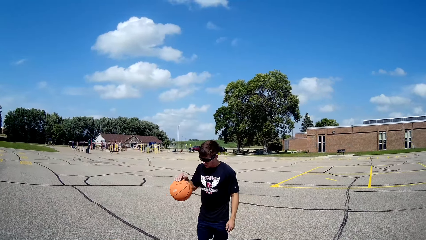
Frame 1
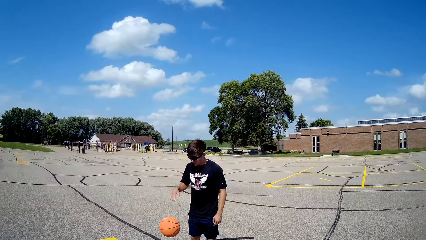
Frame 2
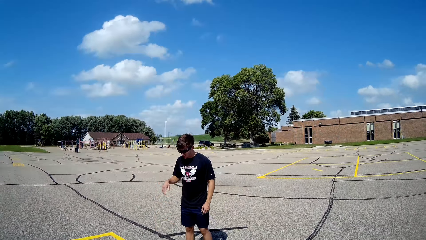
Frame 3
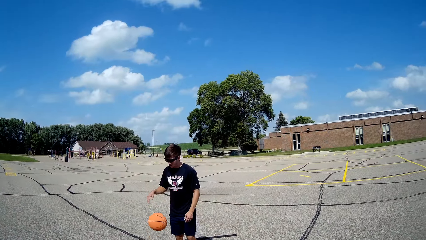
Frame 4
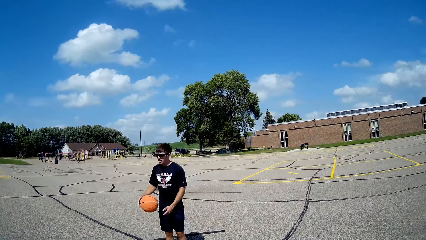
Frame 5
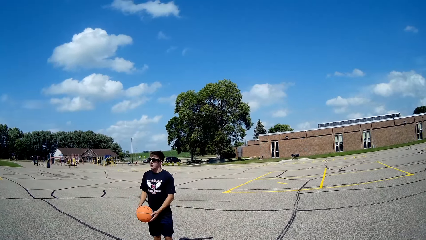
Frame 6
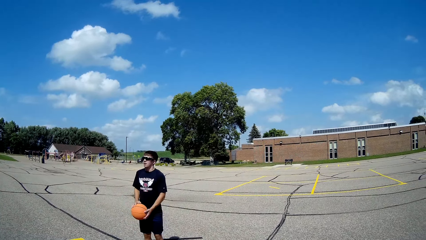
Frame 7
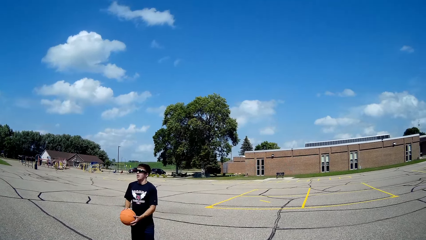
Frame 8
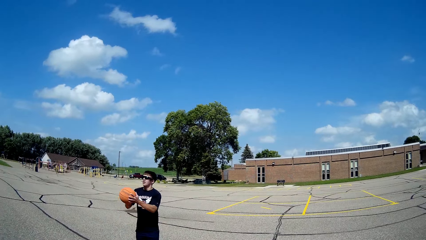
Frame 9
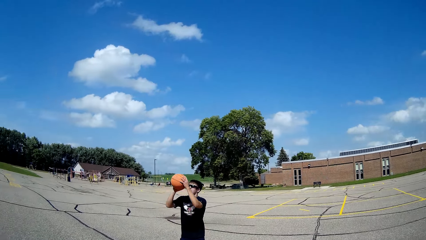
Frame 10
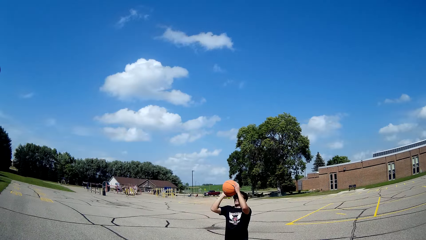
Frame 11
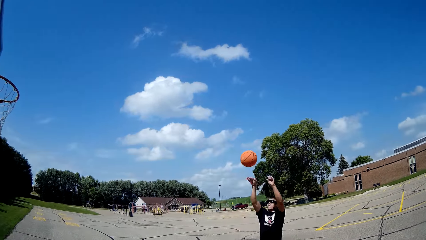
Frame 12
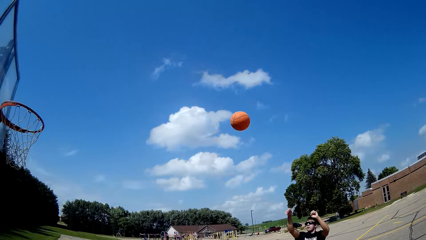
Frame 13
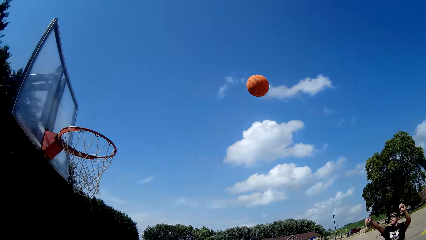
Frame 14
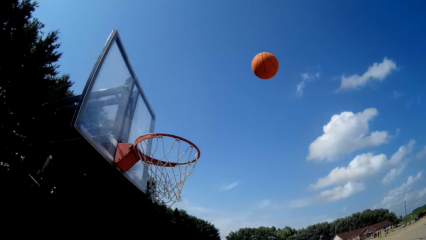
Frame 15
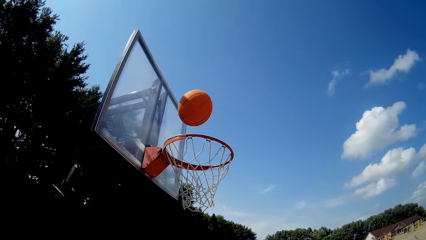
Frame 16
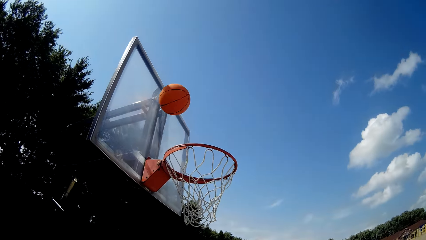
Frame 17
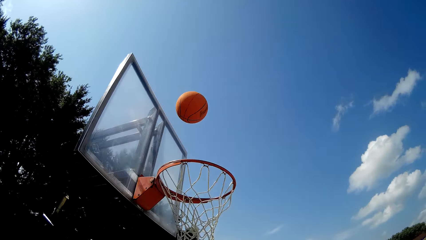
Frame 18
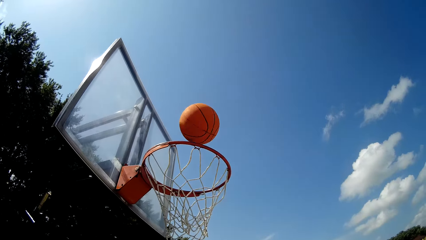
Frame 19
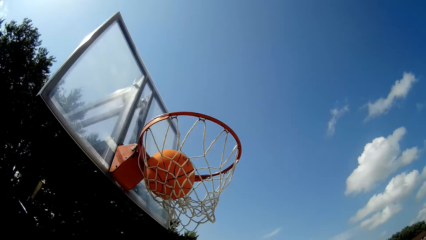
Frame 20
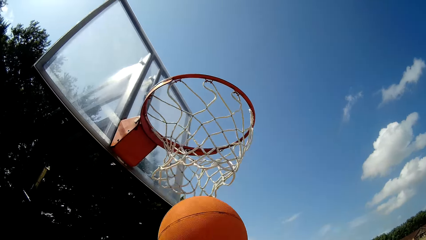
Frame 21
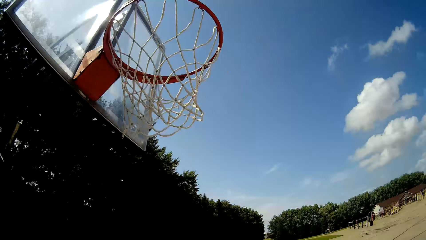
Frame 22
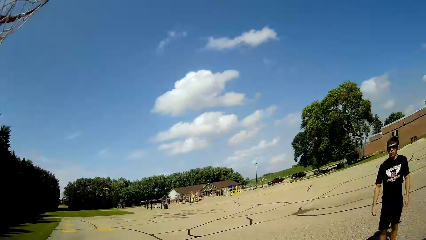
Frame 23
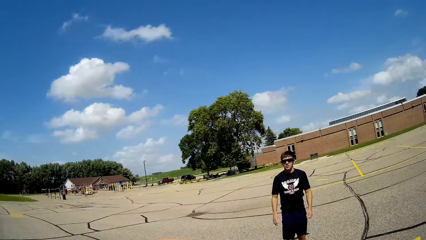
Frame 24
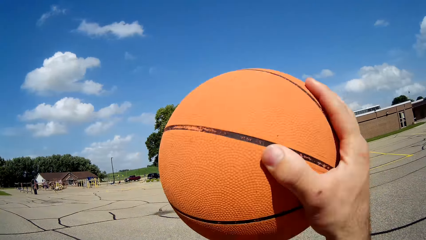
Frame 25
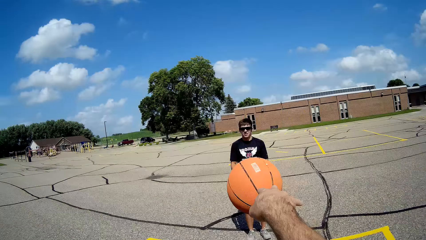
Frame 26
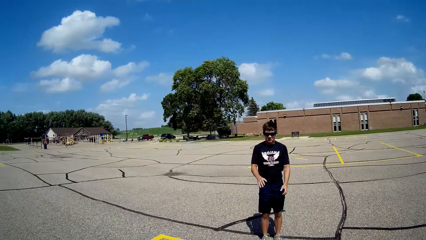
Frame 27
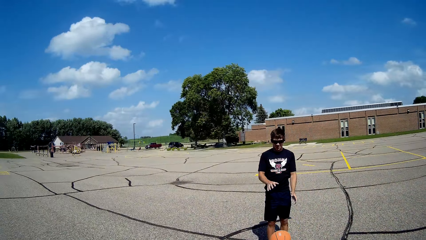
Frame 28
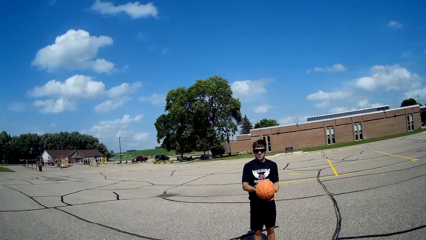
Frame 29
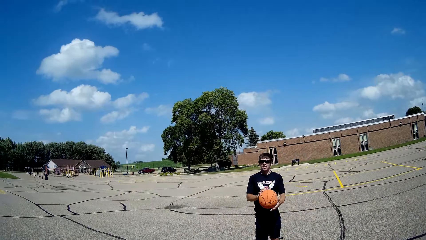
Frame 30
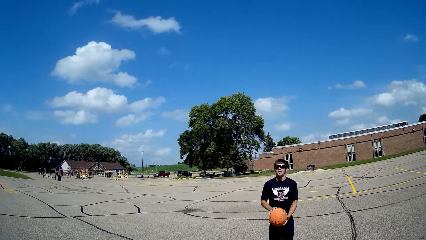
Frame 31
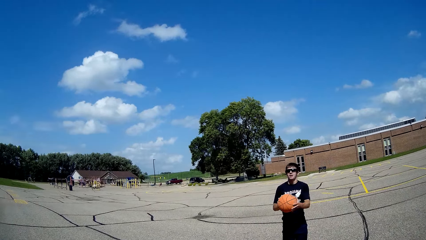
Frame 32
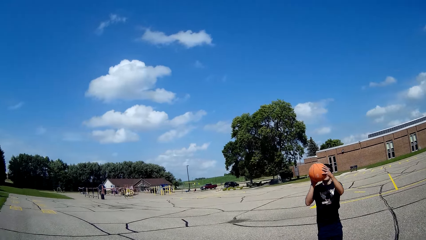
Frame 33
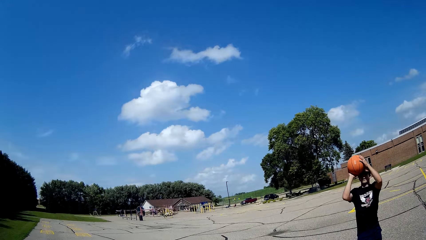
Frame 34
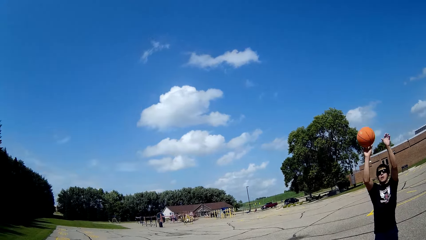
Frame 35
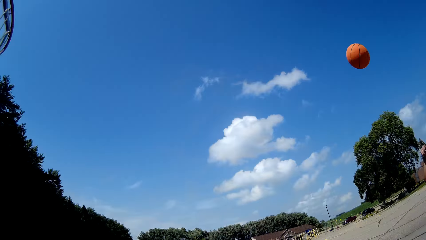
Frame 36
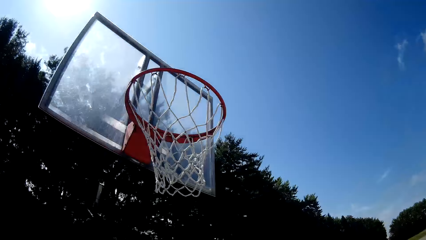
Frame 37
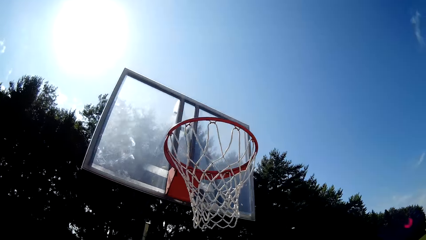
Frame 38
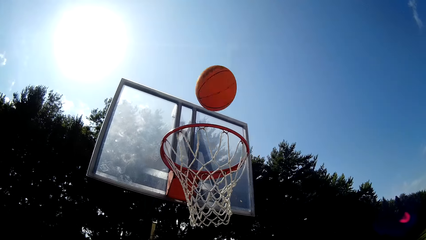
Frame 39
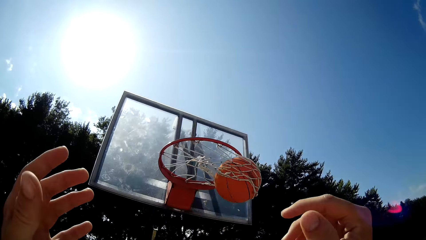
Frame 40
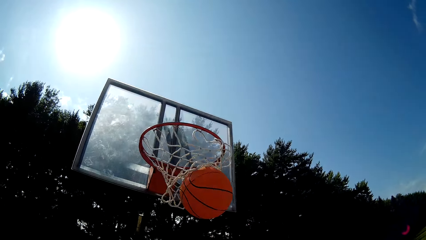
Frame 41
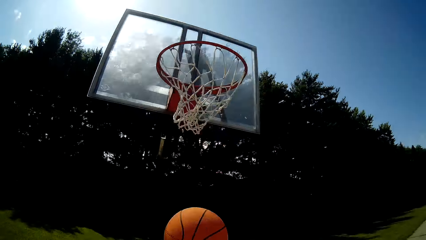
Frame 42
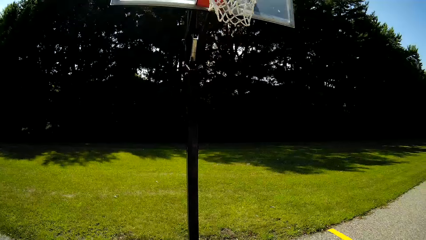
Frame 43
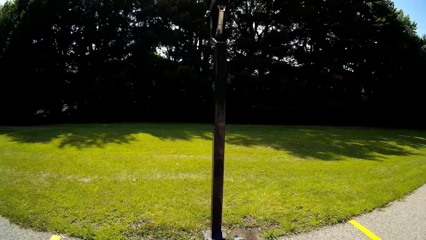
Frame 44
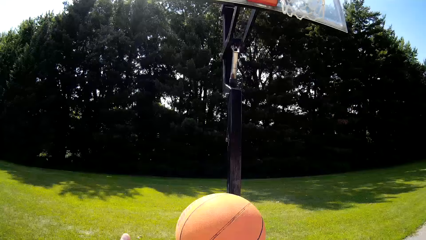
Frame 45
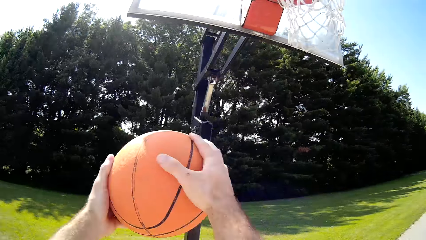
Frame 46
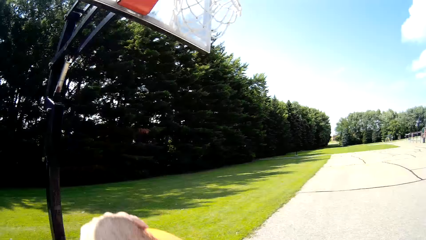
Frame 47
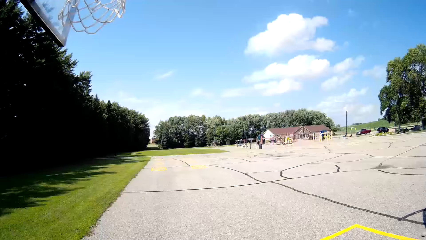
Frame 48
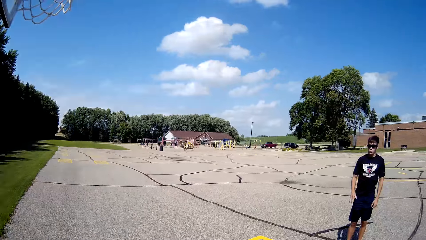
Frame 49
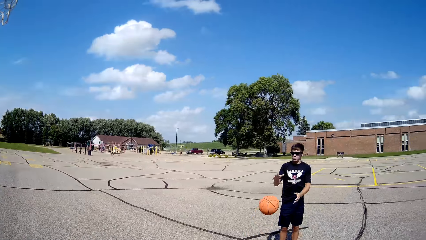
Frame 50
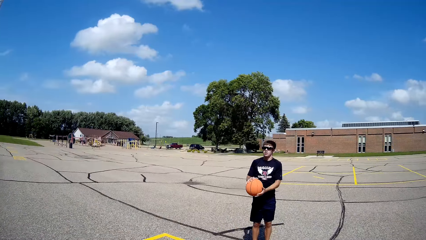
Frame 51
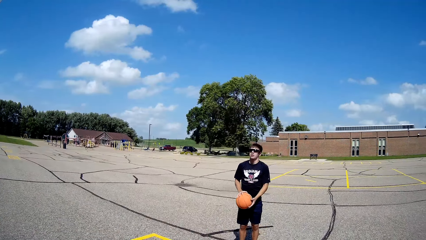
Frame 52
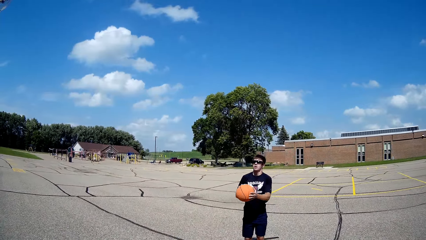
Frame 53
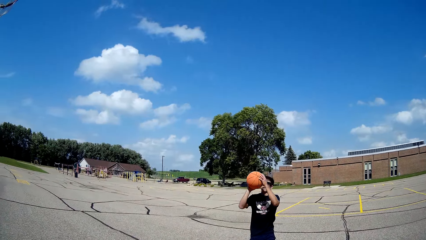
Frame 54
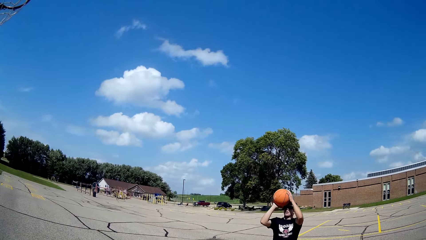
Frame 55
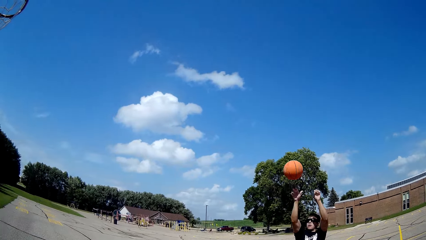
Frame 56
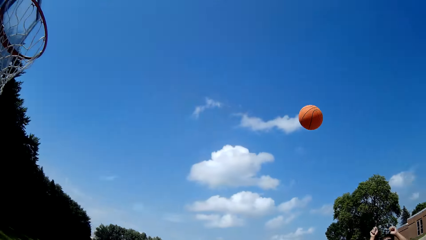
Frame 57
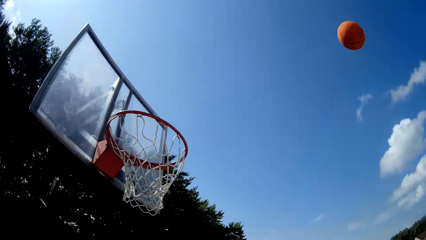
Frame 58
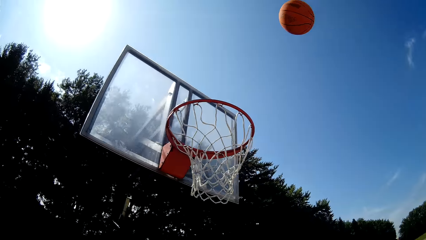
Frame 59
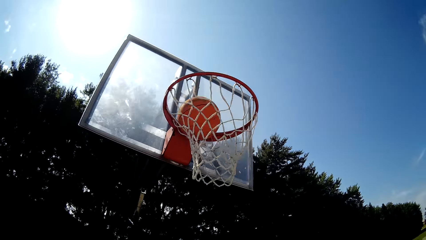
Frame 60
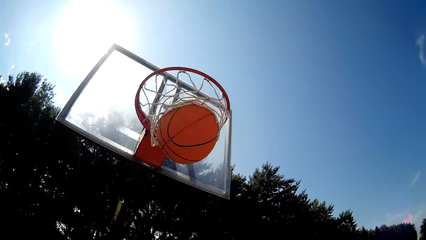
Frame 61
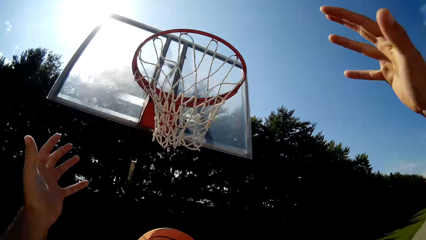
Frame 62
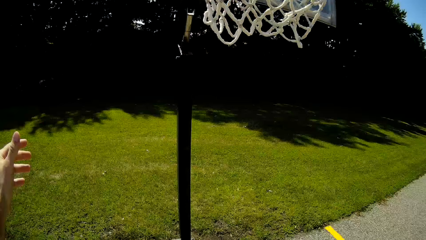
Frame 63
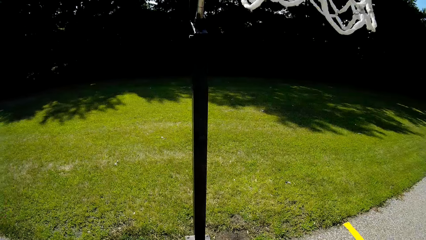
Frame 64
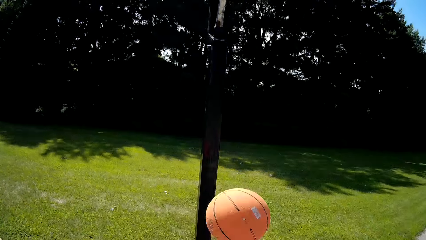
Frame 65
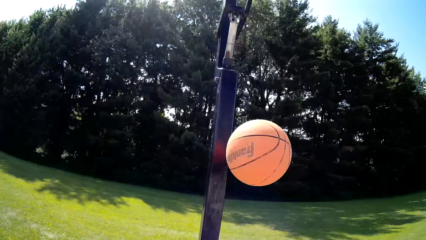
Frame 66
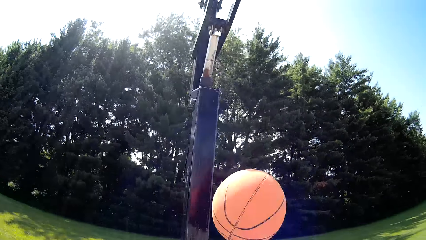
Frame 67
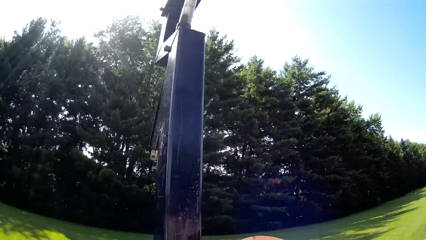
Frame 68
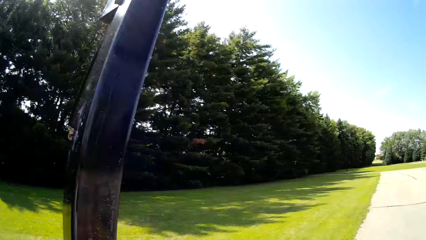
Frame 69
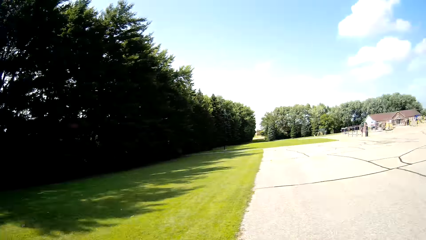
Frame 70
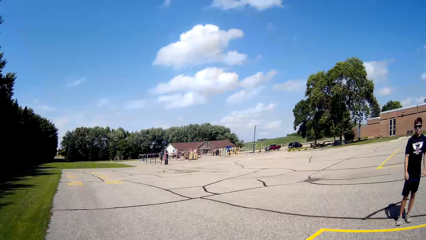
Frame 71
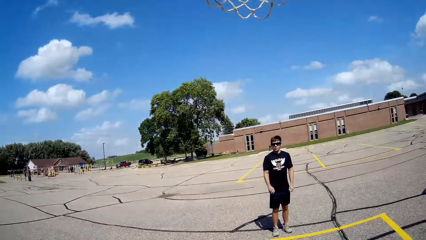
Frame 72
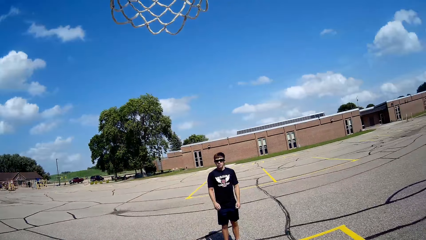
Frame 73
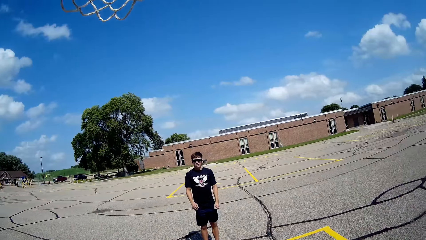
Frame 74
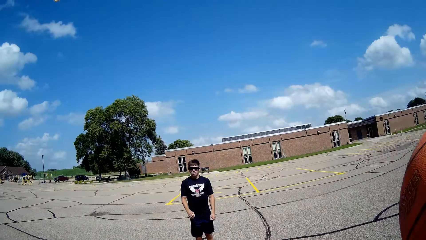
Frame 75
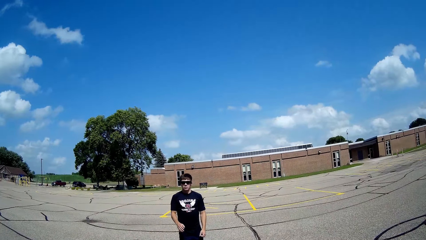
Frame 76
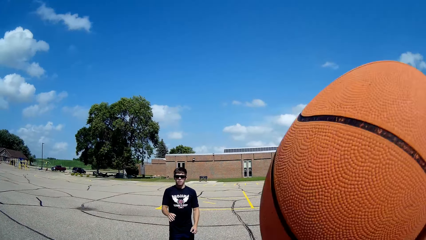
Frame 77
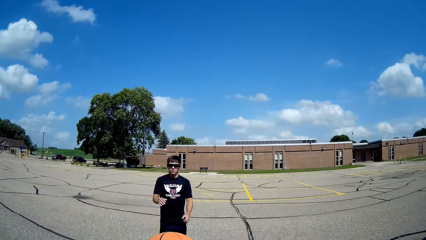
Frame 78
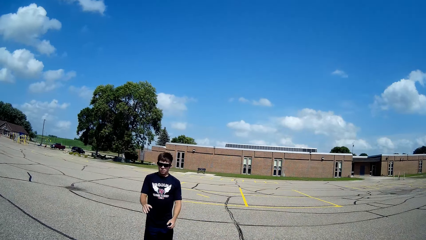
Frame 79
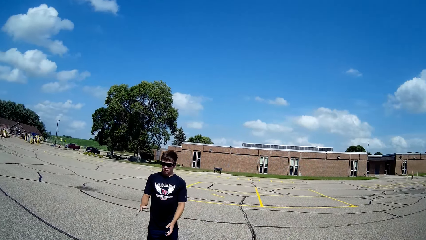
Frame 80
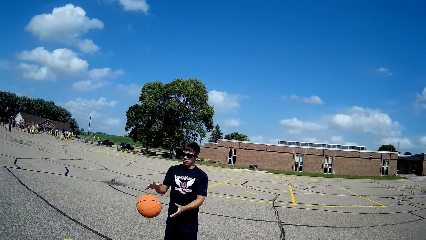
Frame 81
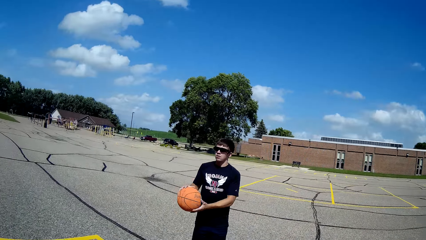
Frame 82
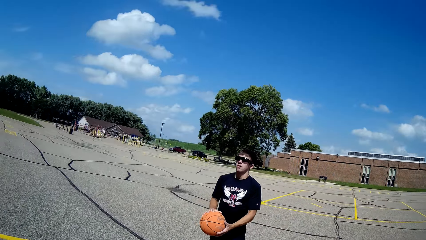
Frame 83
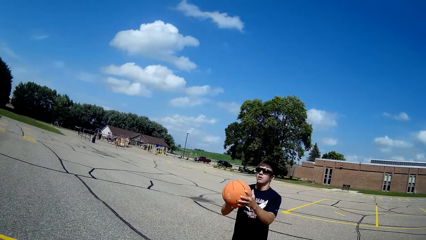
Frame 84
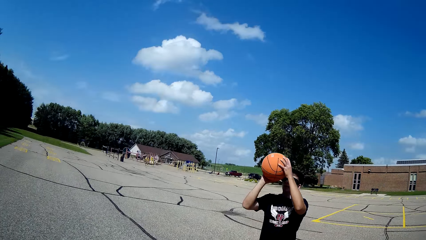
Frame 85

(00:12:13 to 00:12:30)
A person makes a shot. The camera wearer passes a ball to the person. The person makes a shot. The camera wearer passes the ball to the person. The person makes a shot. The camera wearer passes the ball to the person.
